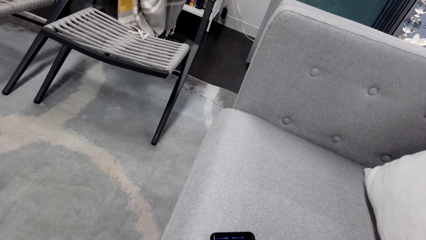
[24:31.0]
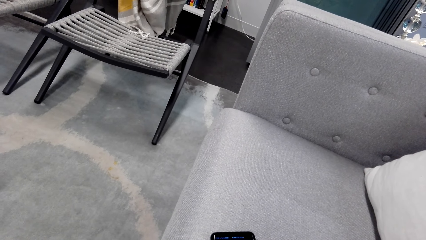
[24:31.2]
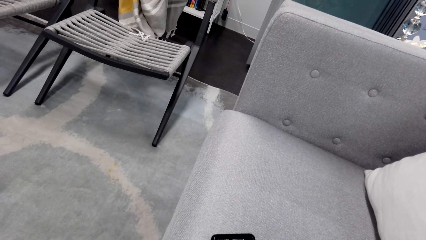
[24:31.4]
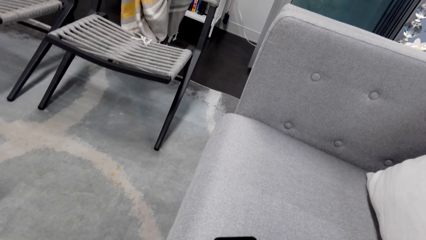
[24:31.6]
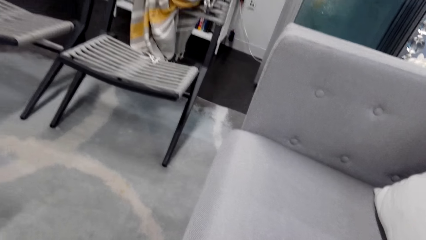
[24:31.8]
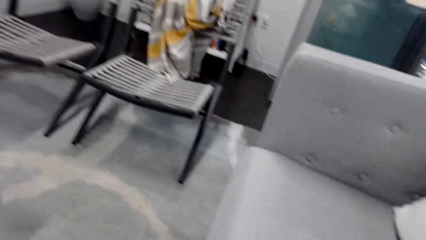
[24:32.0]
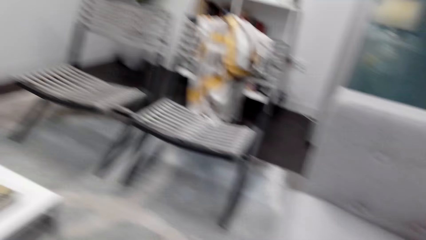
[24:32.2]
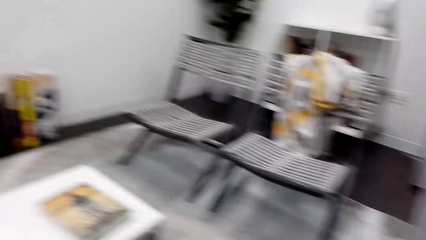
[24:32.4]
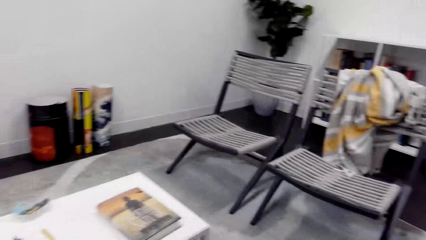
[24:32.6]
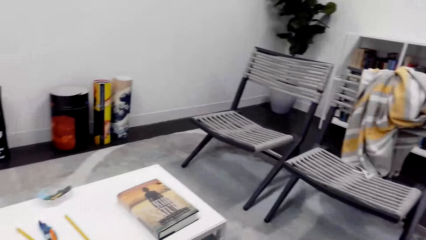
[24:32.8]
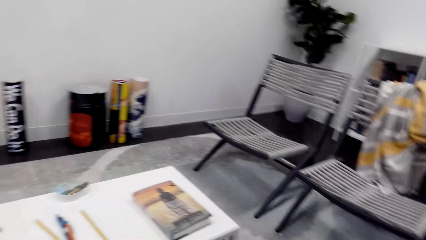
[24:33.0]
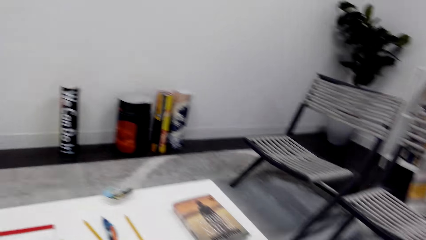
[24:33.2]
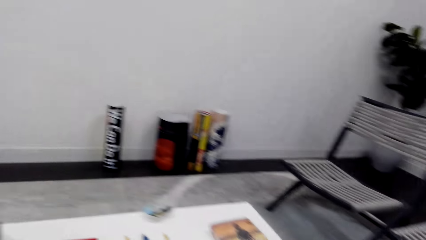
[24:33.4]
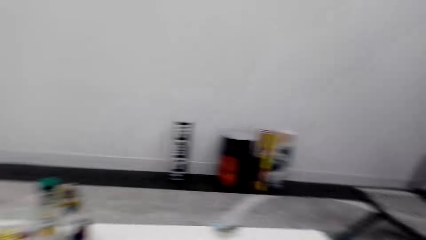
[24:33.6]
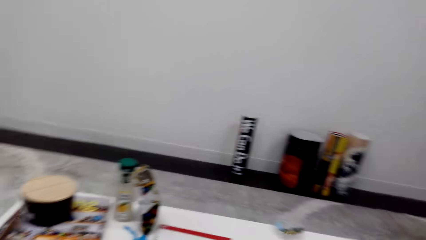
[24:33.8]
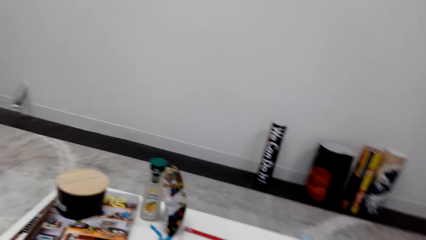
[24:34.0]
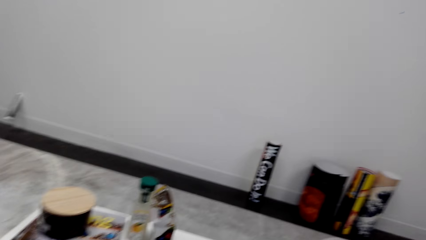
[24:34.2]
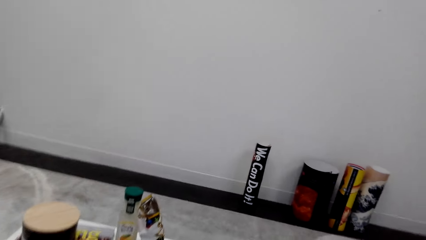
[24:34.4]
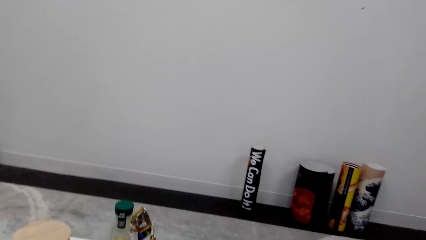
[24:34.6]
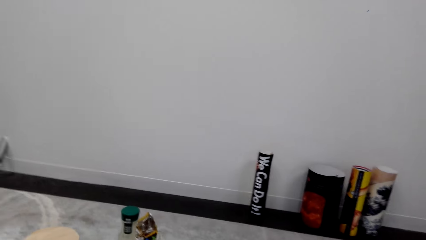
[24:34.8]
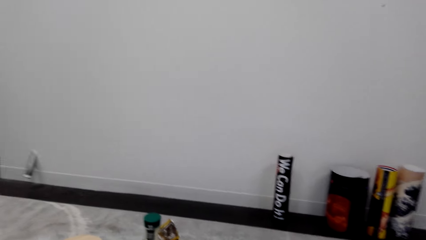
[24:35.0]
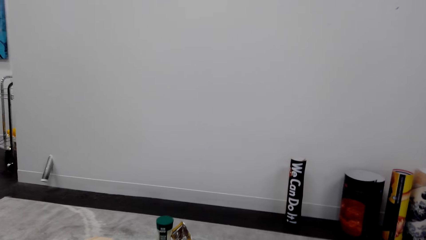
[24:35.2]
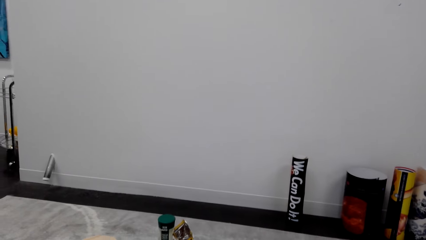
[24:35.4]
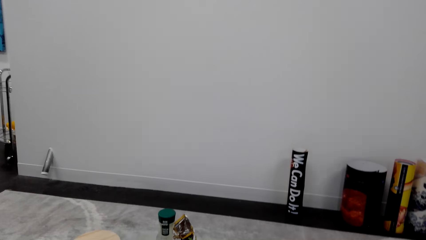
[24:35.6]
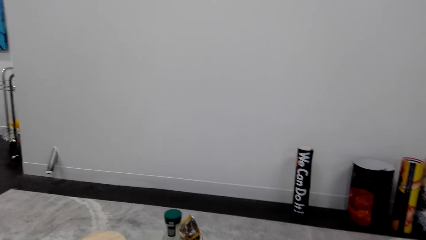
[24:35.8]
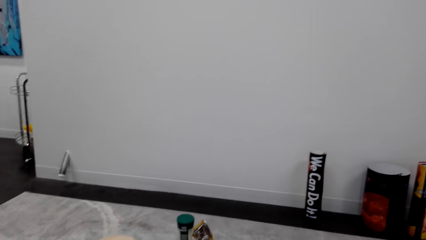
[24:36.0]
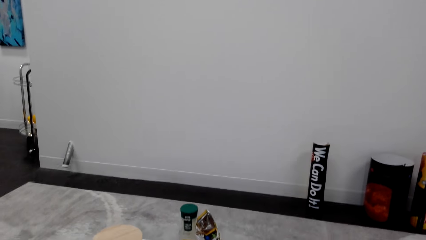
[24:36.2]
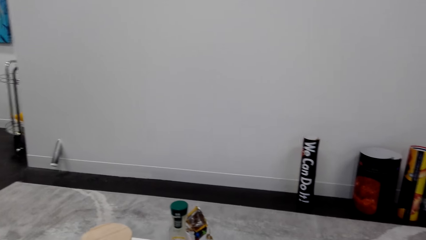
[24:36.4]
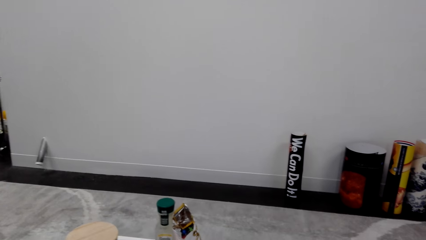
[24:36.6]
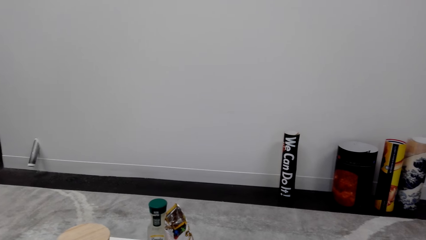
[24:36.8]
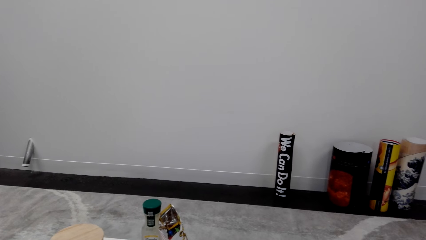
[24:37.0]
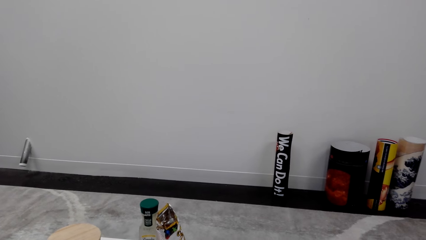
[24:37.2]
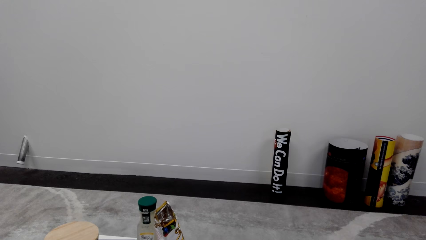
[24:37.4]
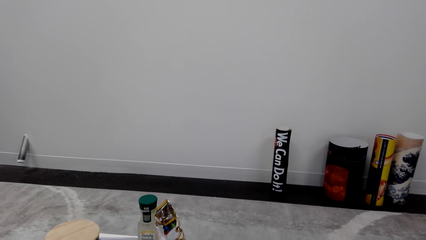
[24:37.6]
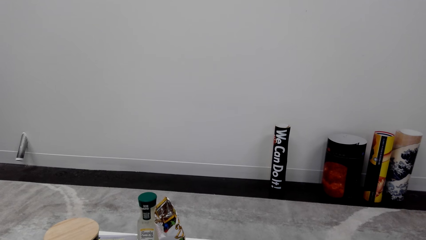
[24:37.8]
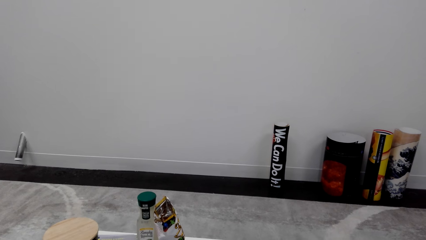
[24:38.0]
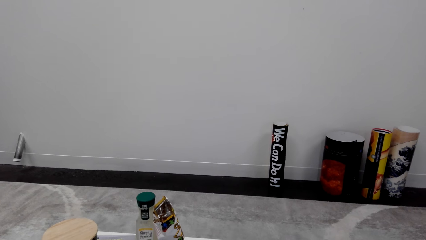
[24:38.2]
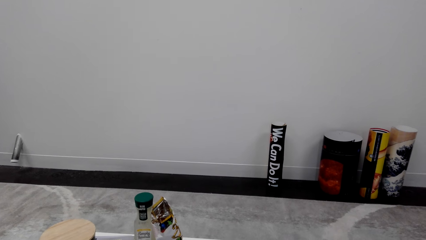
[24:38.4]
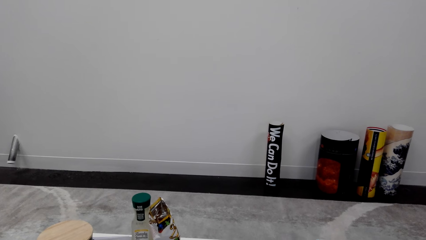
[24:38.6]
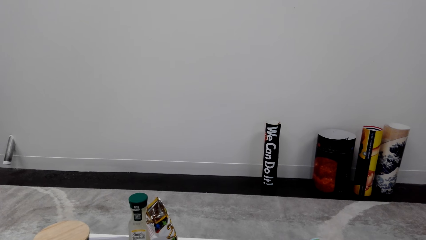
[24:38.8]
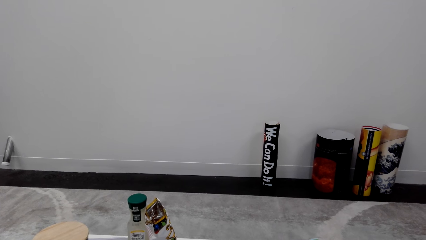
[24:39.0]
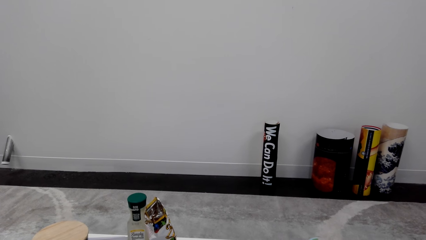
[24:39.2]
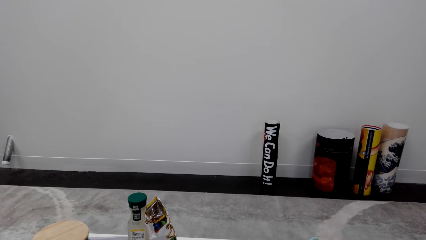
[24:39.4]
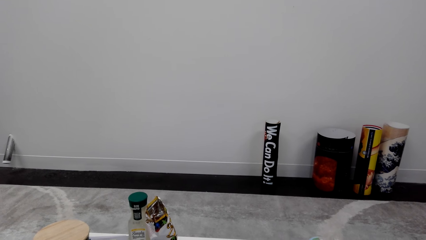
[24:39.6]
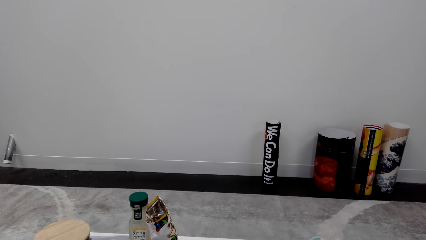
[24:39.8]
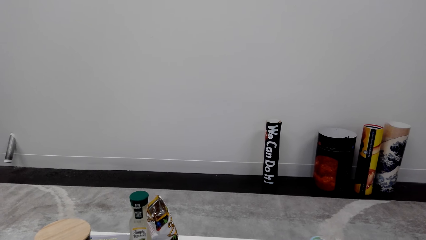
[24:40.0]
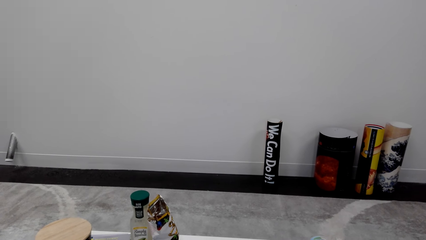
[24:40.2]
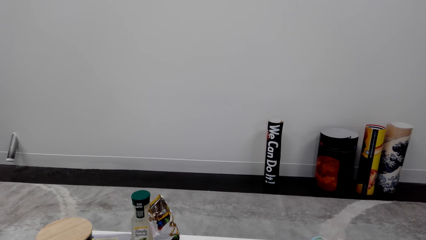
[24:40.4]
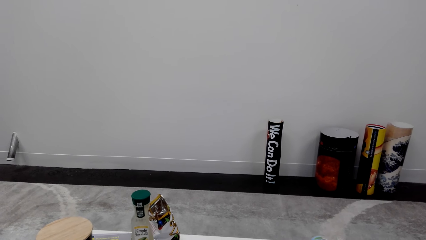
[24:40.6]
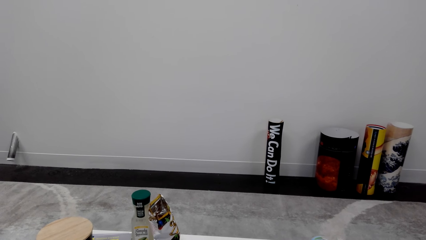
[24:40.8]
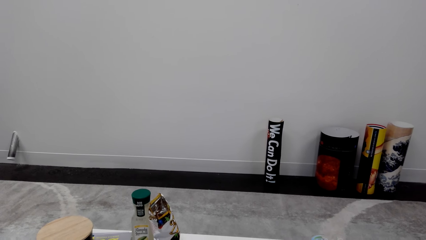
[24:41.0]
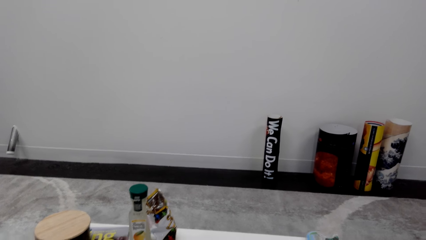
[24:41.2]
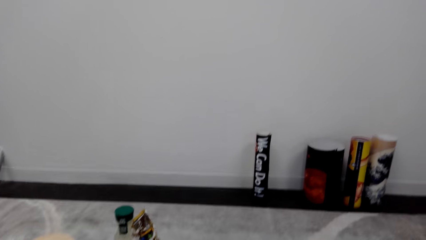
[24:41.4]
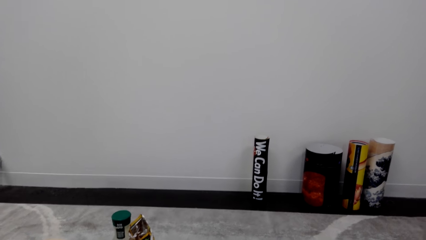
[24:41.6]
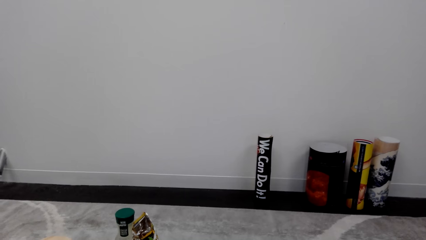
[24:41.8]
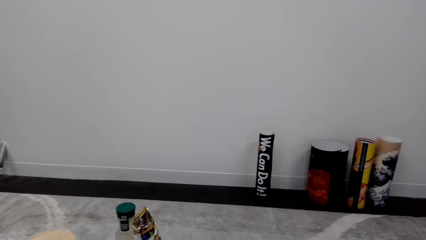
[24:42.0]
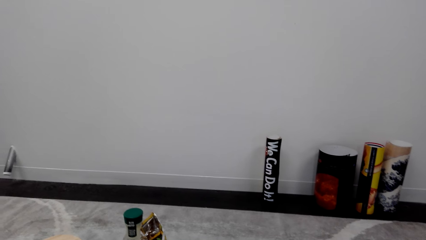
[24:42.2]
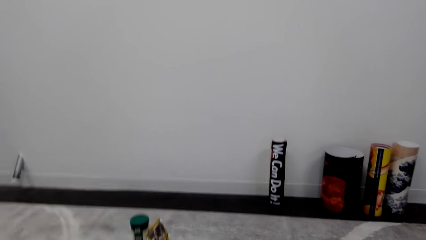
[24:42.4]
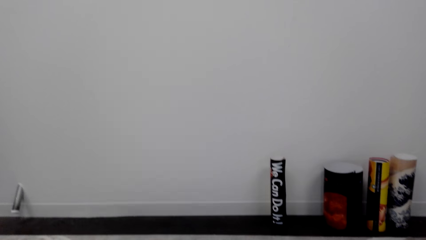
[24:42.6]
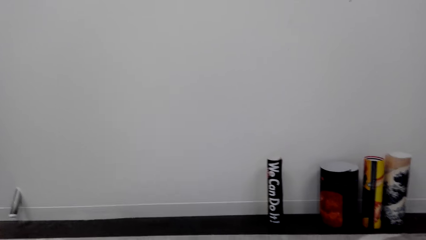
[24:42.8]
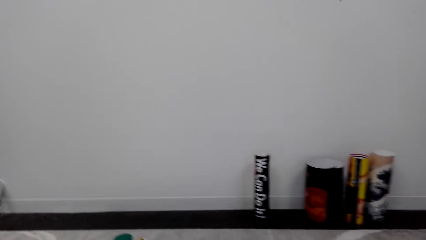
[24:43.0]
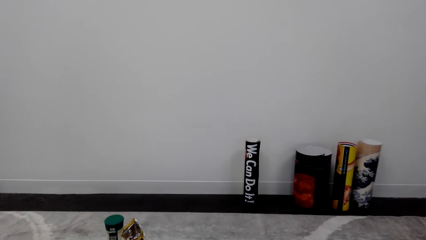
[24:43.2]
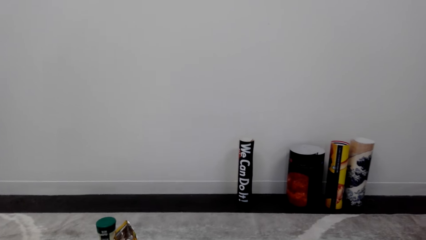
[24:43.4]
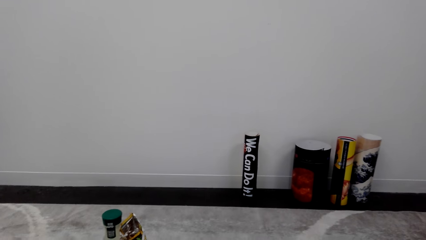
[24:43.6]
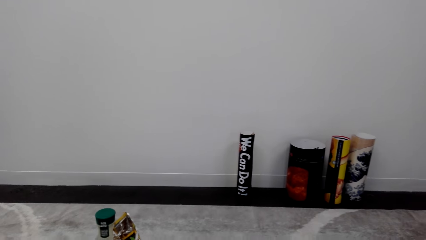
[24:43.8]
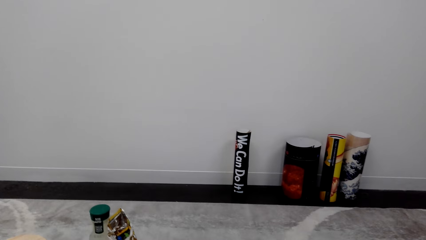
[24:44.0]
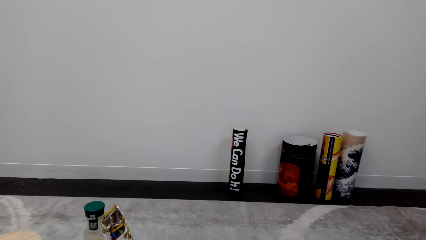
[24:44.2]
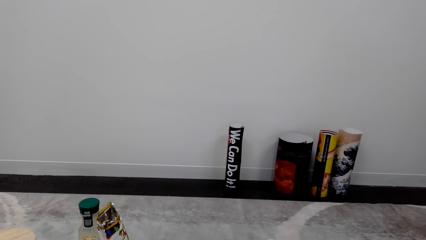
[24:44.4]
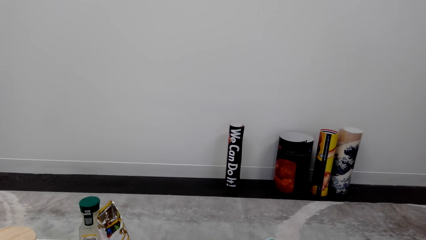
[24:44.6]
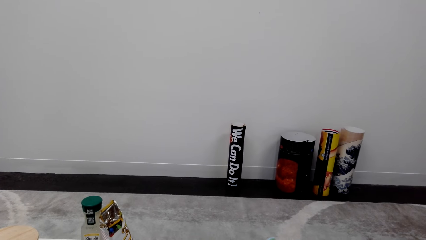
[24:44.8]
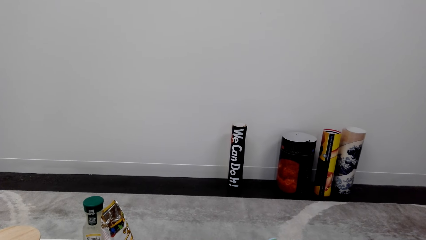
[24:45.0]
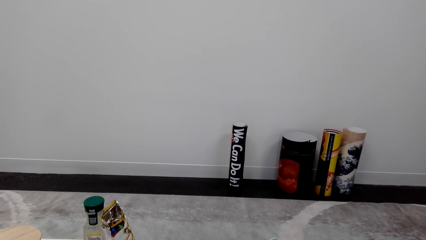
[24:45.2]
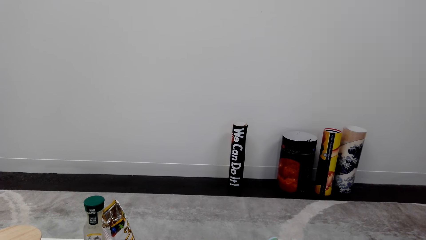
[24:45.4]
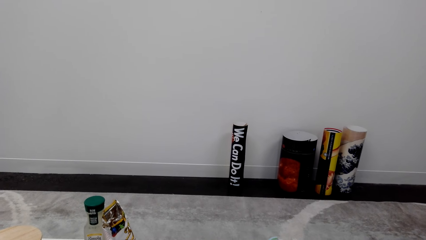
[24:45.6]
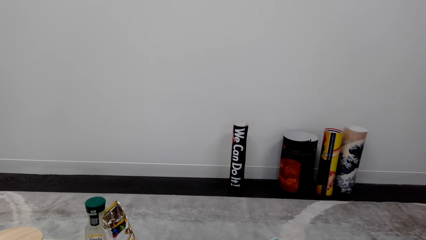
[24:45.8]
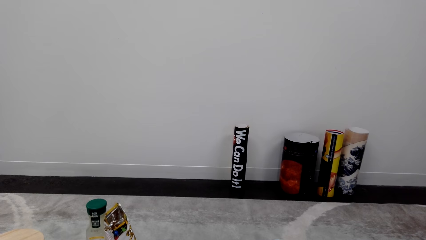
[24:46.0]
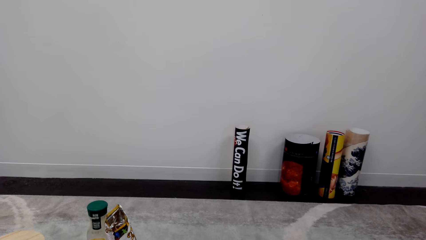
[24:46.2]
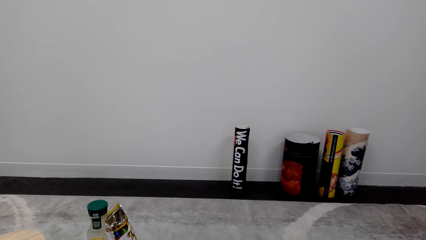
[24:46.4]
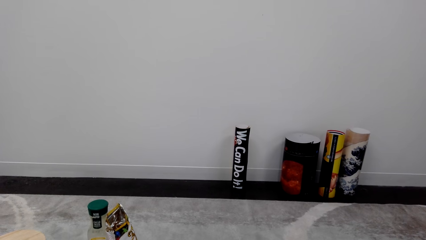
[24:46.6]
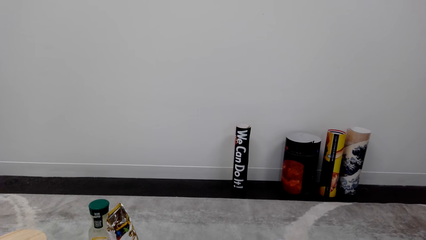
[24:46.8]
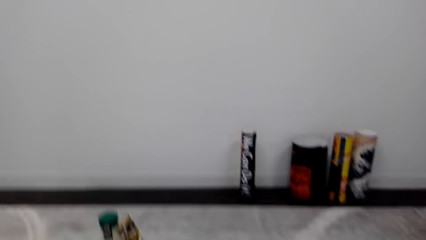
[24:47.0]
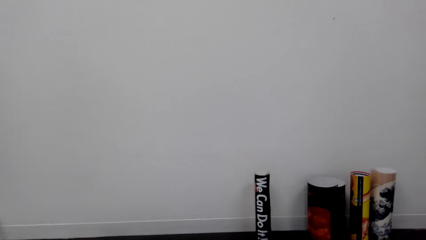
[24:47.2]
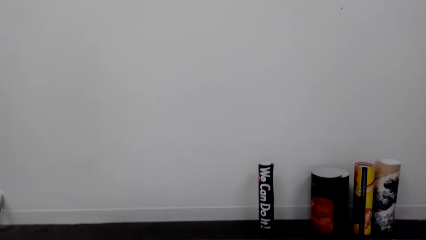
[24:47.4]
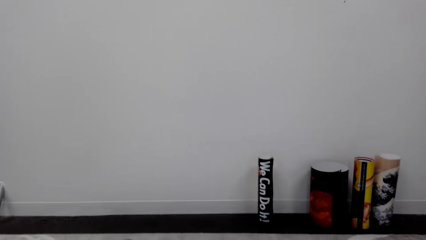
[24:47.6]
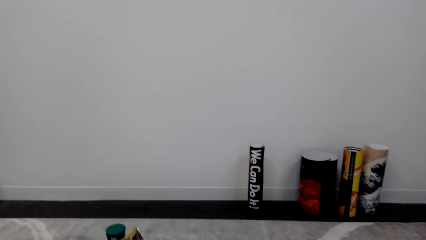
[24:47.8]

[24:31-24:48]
The camera wearer talks over the phone.
